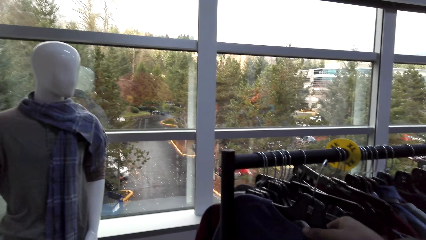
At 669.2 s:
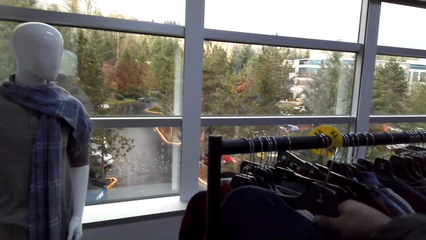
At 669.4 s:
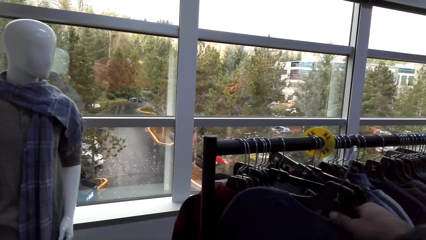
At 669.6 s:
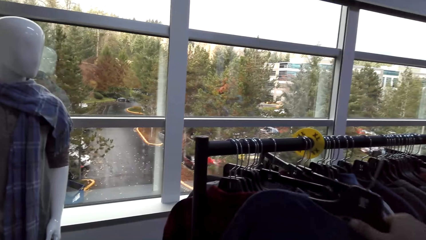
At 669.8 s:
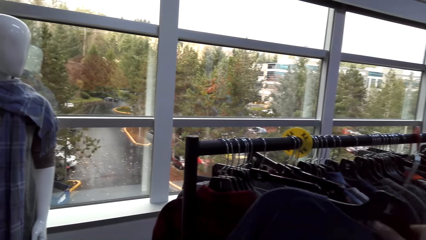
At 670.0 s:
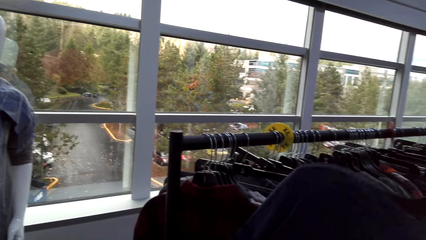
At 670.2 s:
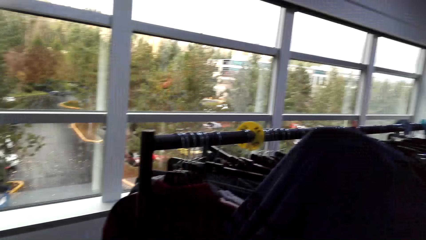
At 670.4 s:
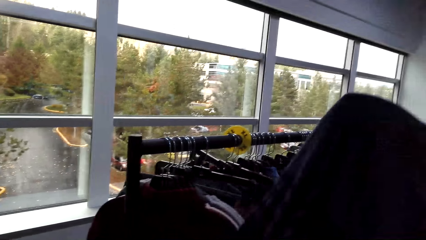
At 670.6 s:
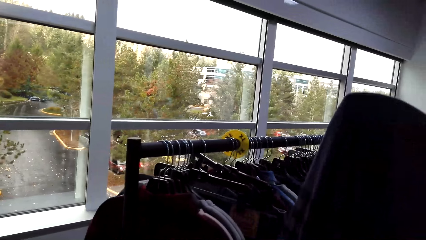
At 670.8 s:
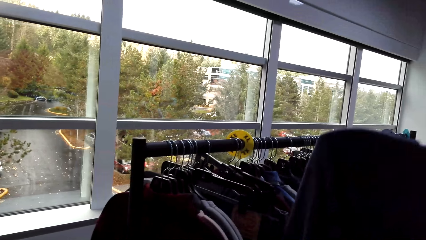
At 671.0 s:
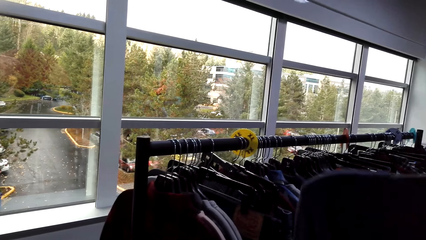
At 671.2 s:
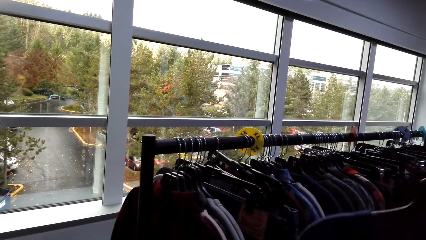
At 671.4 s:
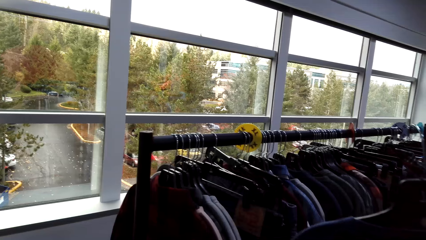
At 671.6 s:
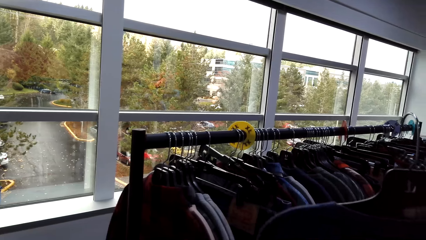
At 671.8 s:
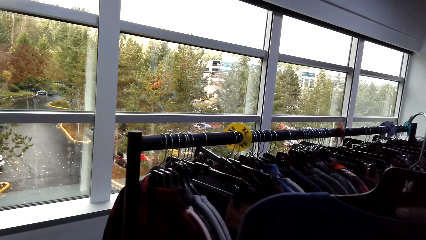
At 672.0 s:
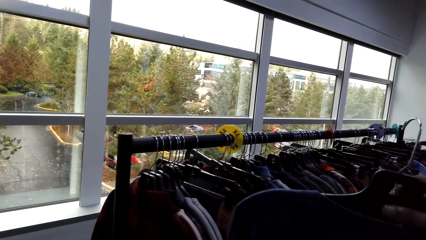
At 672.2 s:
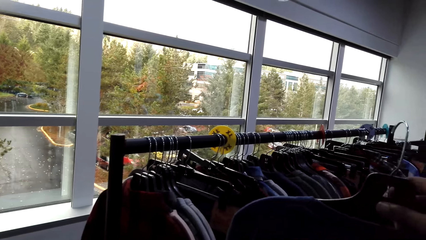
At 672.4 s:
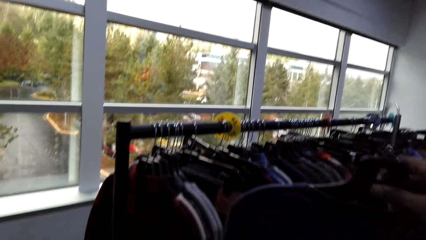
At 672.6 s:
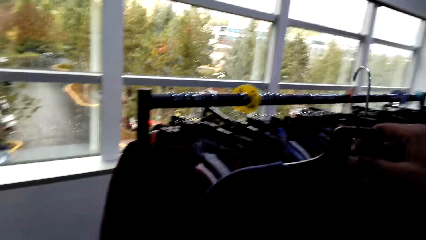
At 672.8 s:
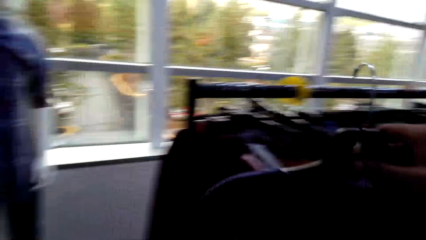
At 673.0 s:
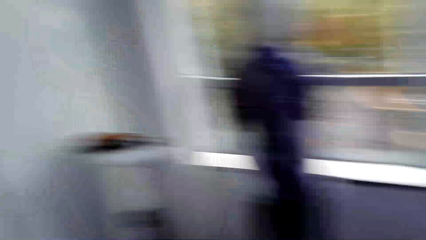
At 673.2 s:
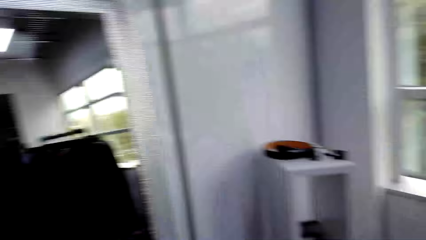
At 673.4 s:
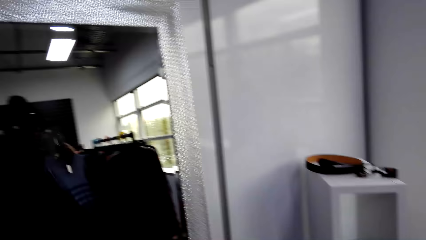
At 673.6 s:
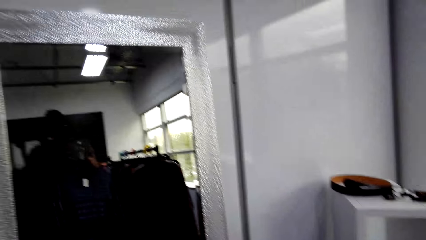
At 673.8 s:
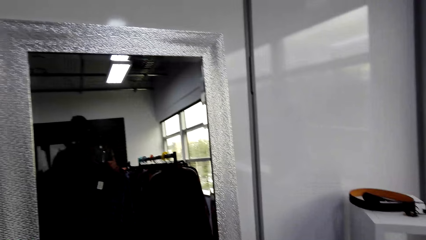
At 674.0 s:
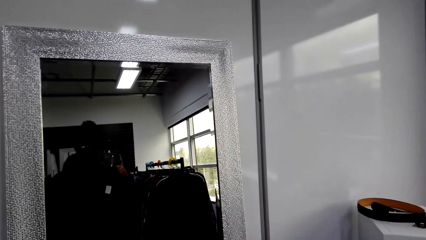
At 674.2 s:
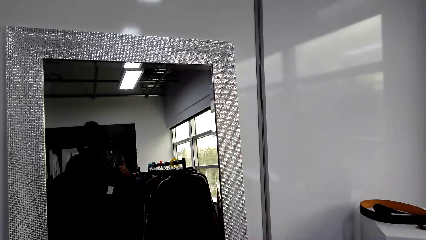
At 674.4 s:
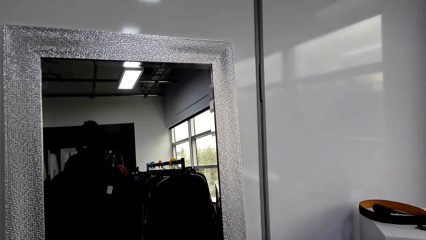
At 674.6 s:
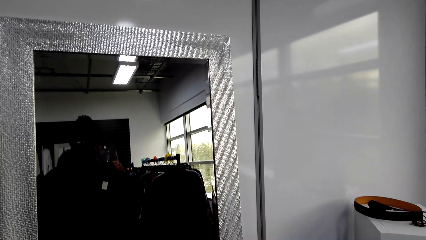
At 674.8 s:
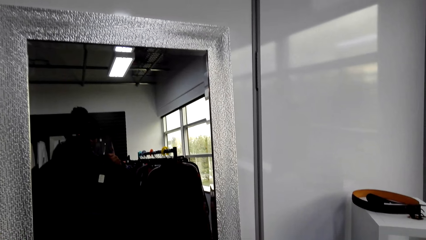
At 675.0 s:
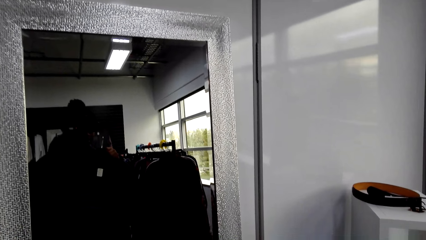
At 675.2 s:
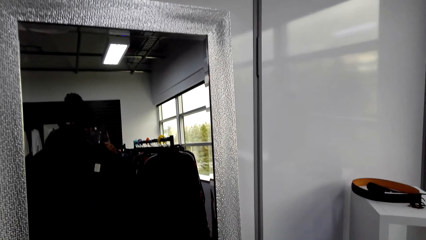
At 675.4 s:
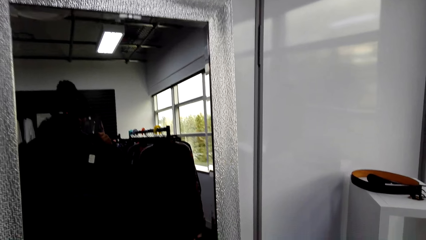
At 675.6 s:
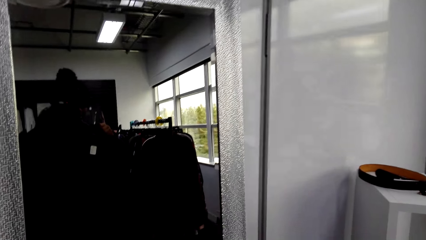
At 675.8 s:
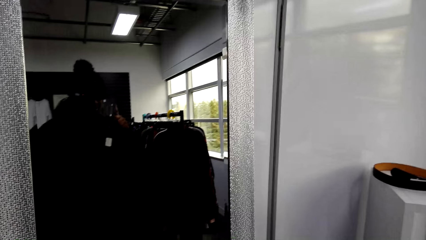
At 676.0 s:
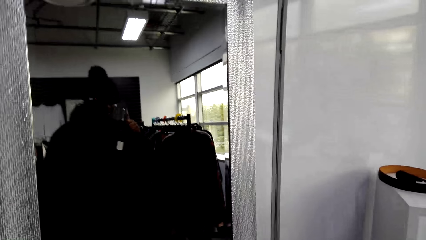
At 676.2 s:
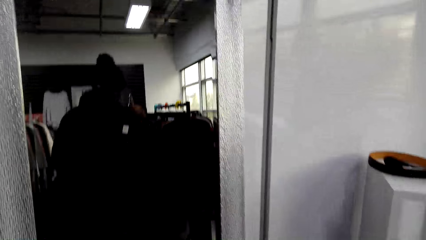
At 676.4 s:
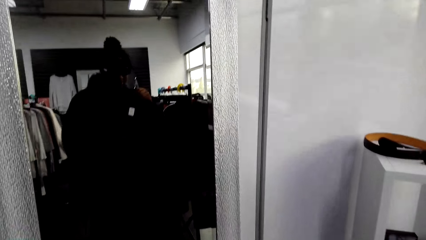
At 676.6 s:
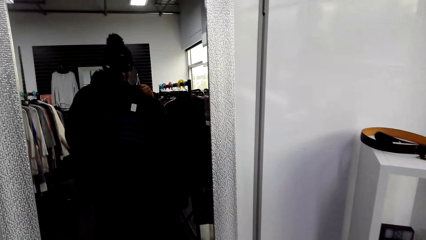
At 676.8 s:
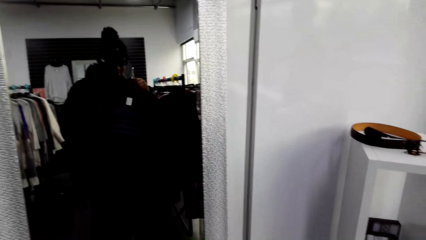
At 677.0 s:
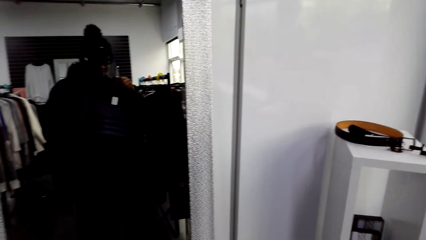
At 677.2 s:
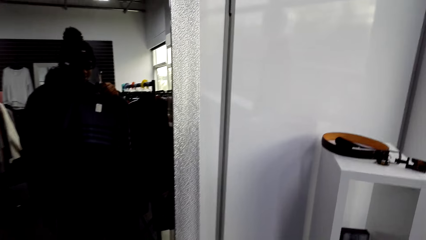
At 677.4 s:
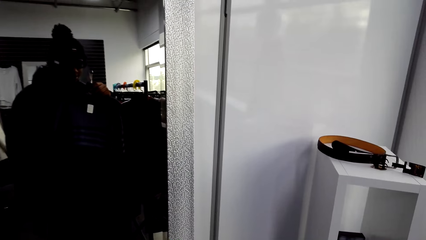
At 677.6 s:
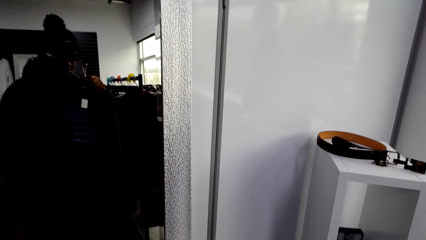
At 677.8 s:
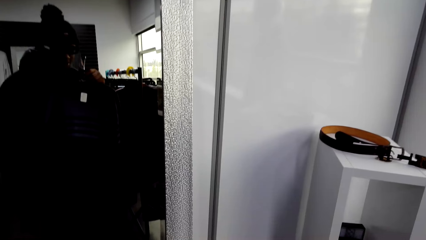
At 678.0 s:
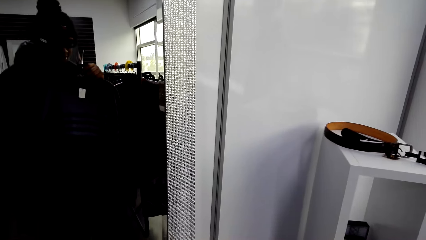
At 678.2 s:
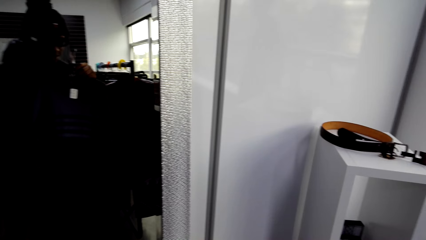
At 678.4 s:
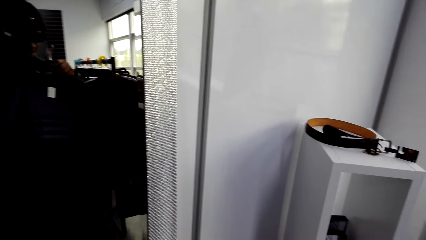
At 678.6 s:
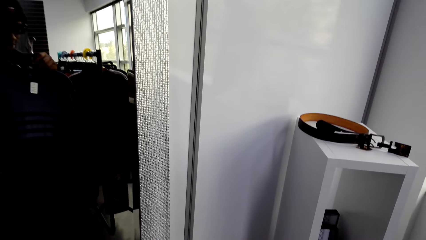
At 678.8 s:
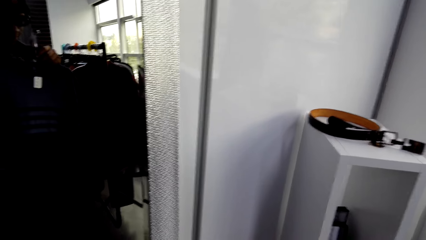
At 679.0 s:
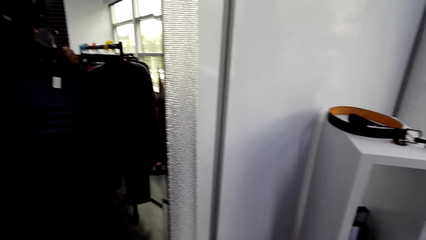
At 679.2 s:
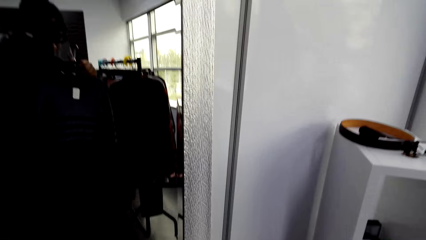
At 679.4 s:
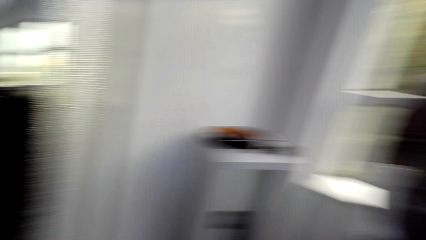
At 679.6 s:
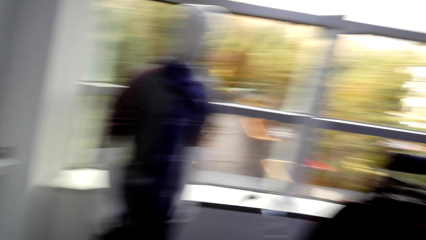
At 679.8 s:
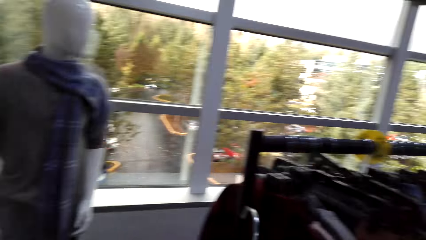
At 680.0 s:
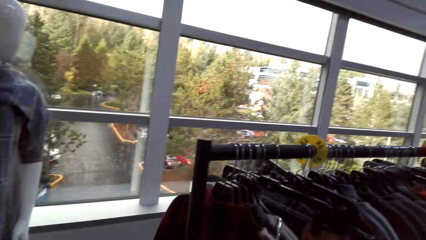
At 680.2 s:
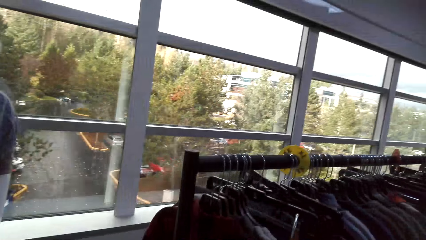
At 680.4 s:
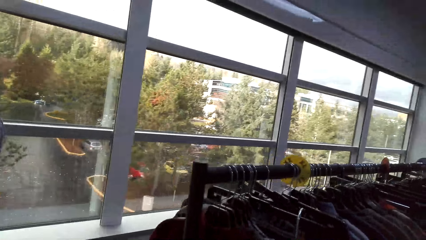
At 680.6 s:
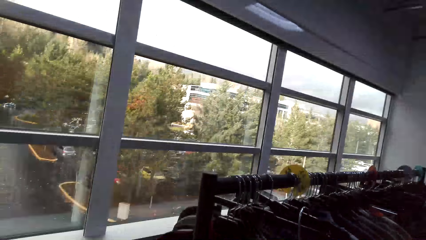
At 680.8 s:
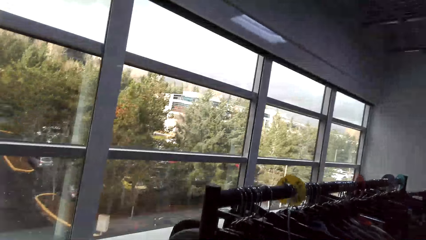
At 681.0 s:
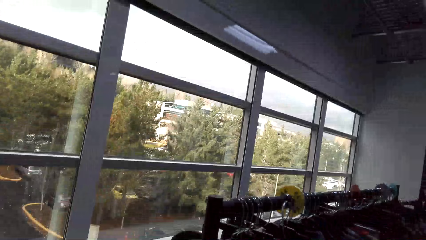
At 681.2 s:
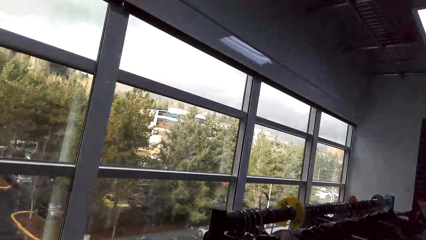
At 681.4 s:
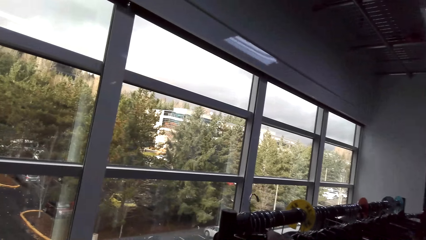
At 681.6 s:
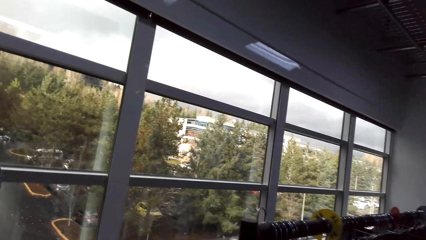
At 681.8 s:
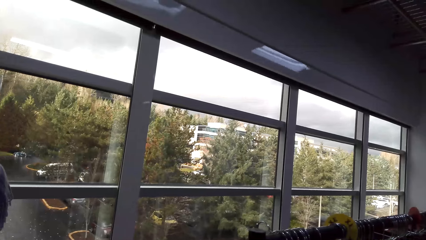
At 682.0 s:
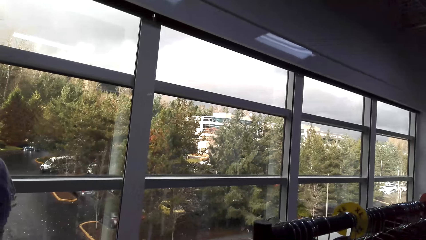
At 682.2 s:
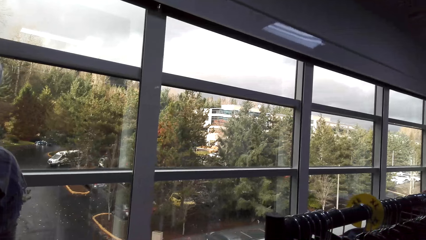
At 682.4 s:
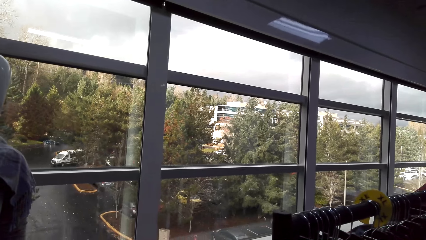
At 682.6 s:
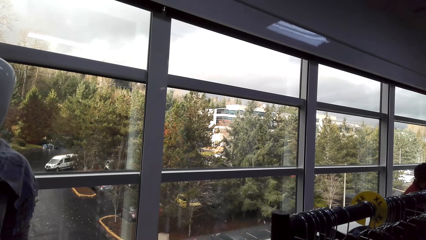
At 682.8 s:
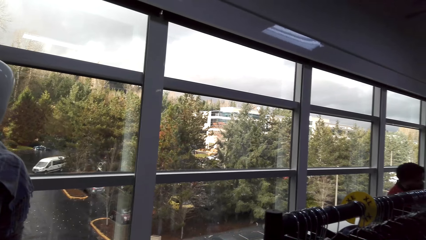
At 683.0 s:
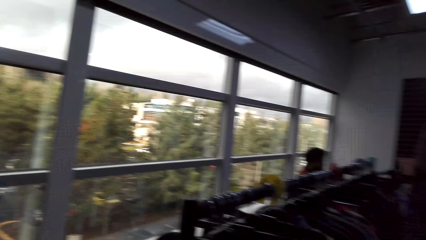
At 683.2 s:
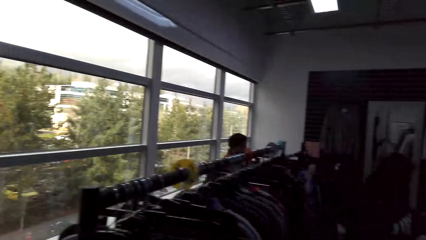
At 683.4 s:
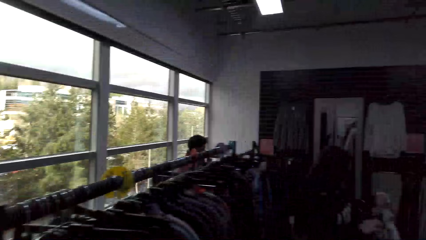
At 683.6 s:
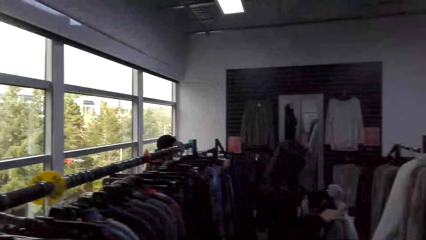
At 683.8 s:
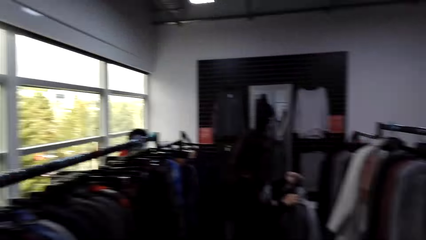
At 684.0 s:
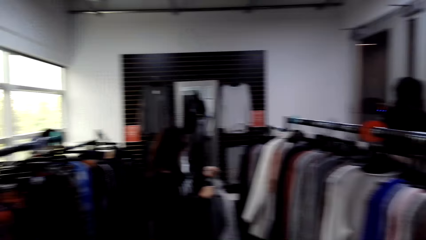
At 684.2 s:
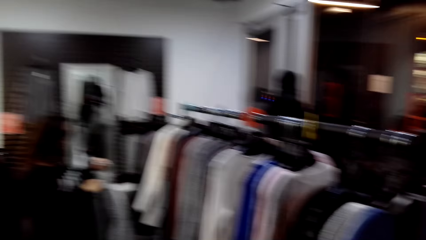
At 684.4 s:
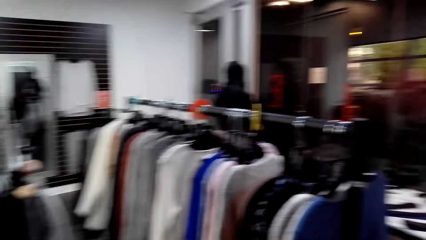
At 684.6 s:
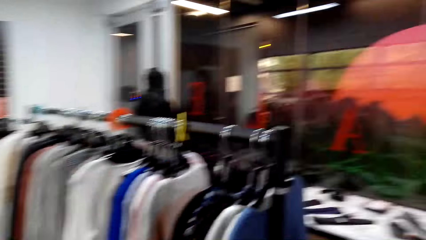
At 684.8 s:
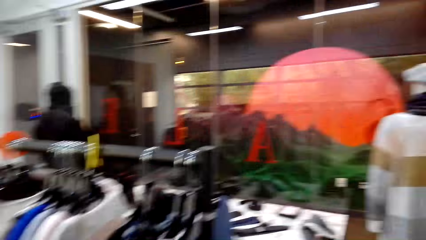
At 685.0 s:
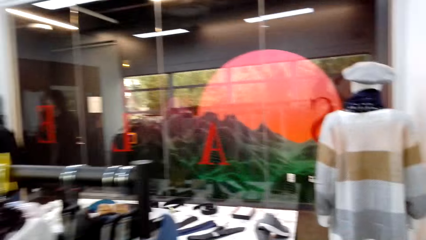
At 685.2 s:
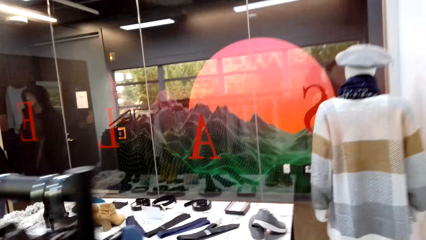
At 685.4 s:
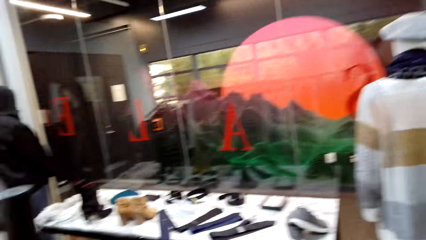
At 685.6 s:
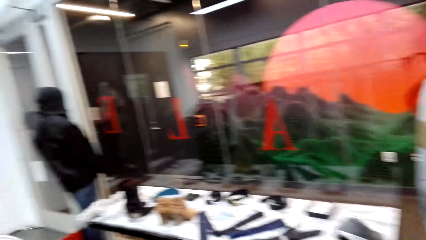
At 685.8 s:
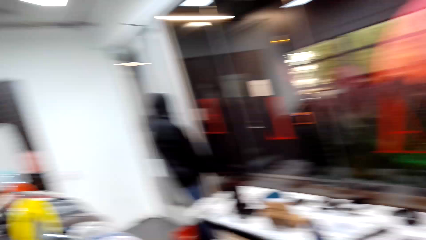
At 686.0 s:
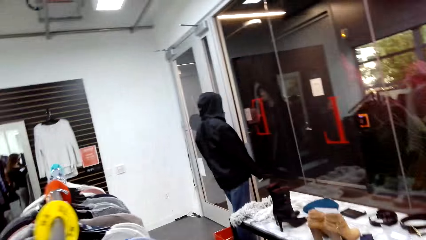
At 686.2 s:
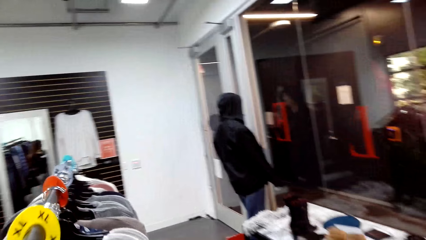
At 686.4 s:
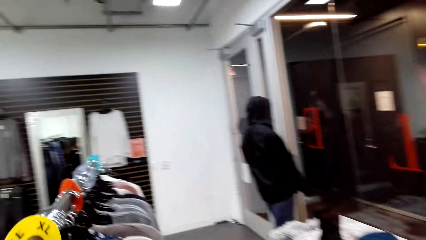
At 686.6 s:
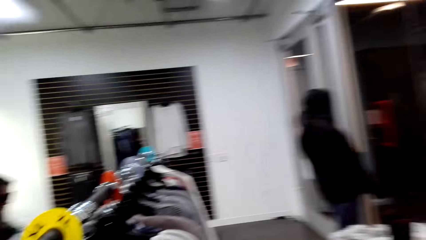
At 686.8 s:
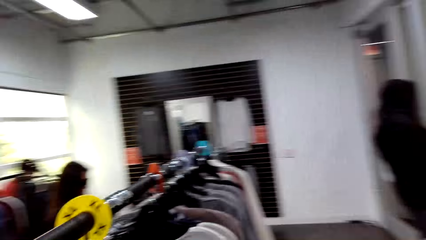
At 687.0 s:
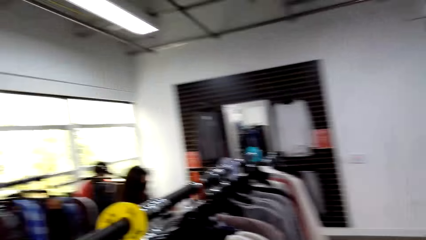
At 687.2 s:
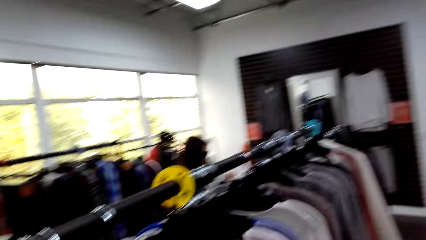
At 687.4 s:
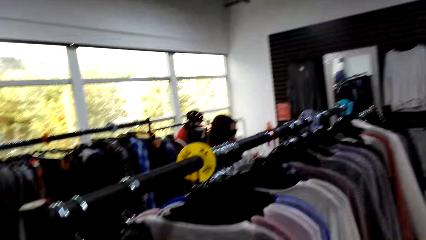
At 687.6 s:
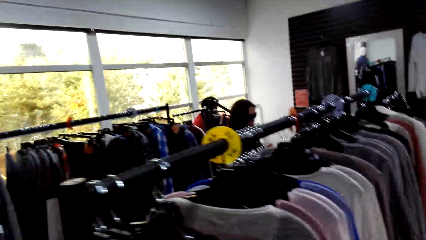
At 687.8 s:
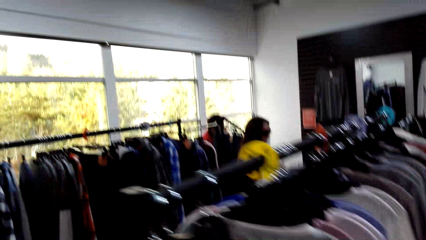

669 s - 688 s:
The camera wearer moves to the mirror. He measures the sweater top on his body. He checks the cloth on the mirror. He turns around. He hangs the sweater top on the hanger stand. He walks around.
